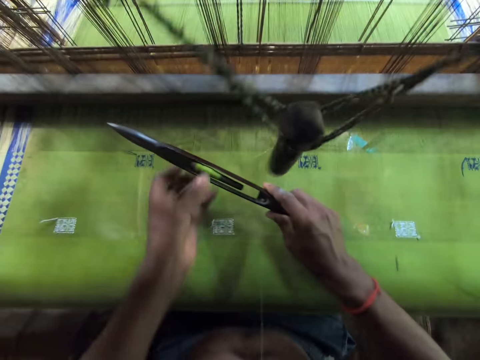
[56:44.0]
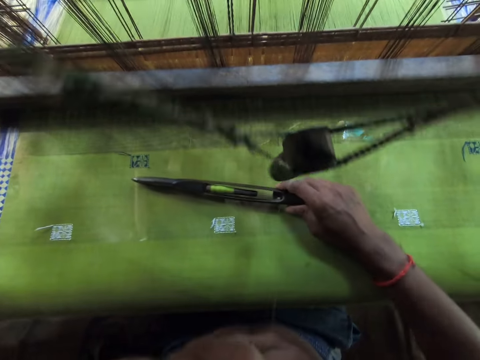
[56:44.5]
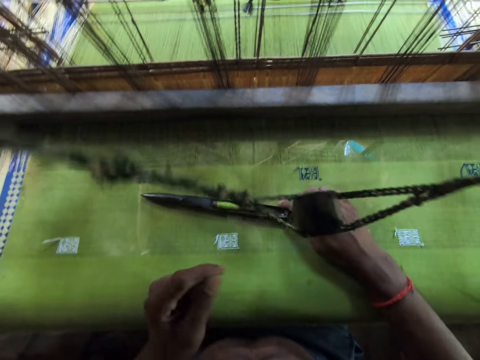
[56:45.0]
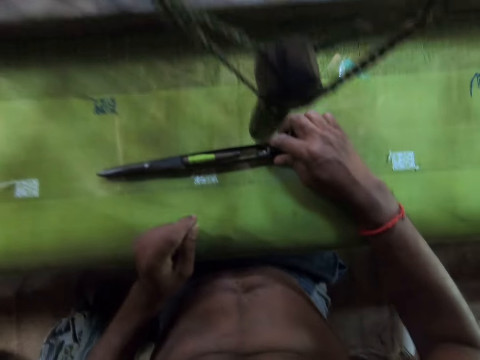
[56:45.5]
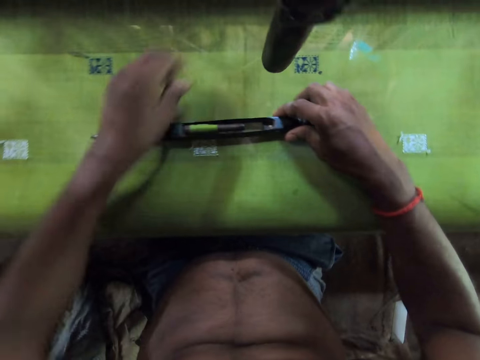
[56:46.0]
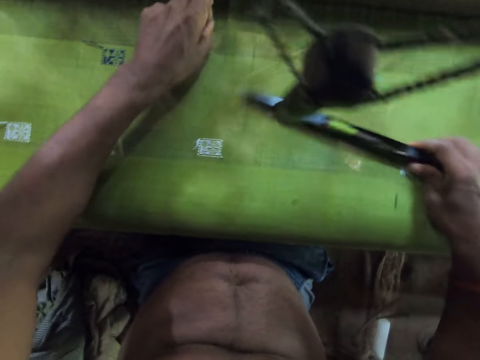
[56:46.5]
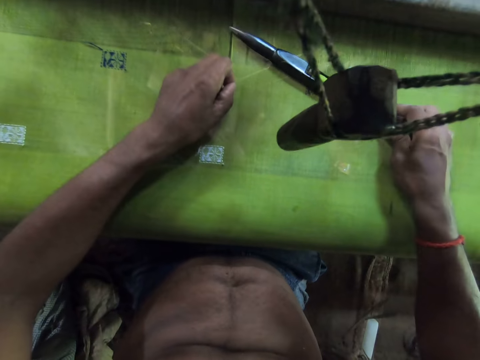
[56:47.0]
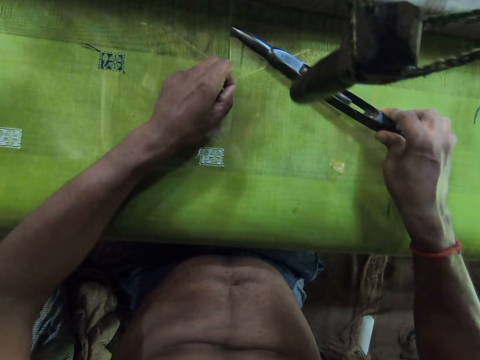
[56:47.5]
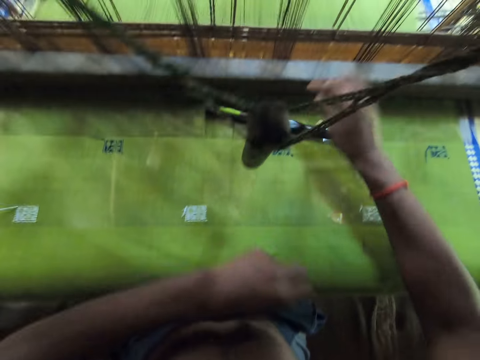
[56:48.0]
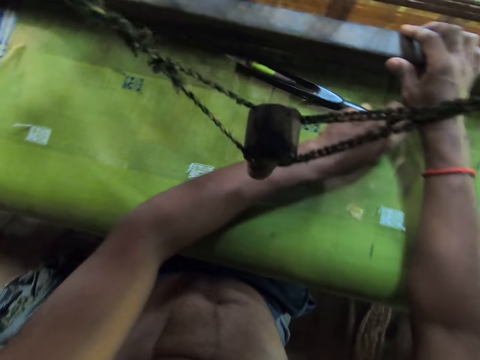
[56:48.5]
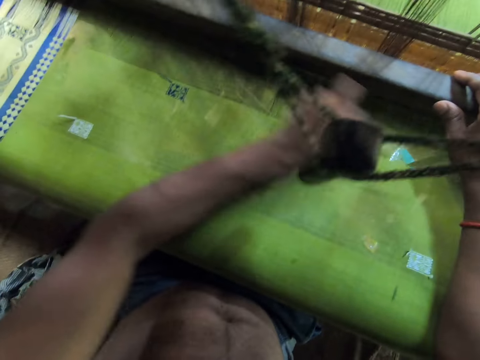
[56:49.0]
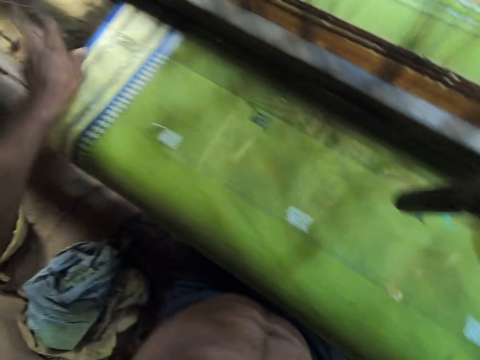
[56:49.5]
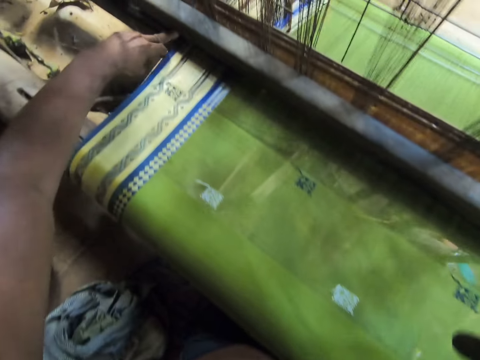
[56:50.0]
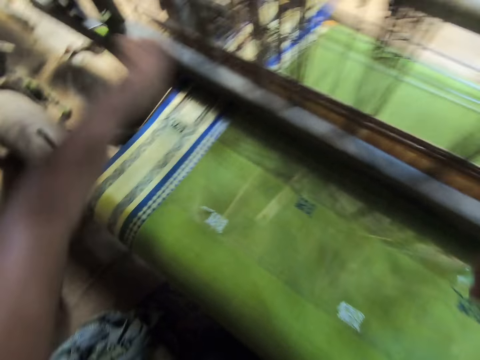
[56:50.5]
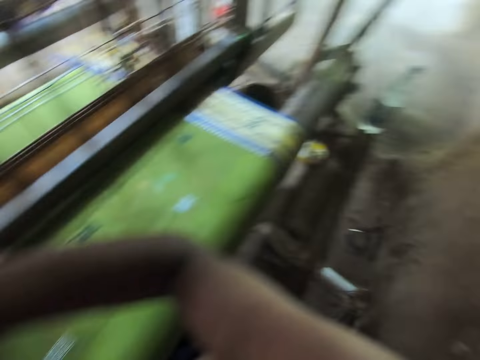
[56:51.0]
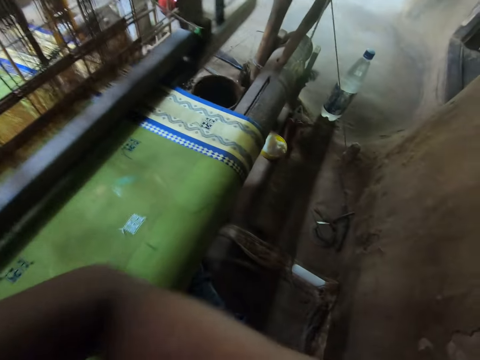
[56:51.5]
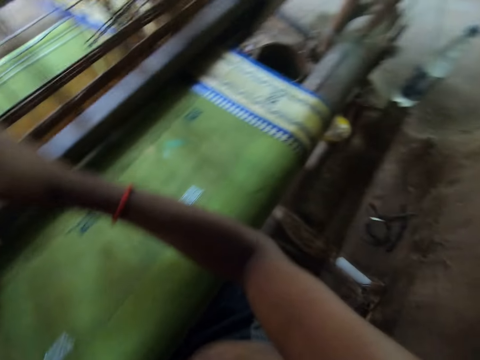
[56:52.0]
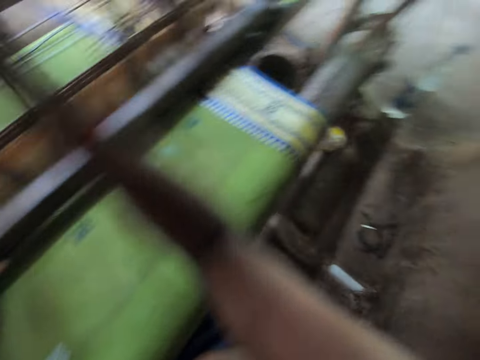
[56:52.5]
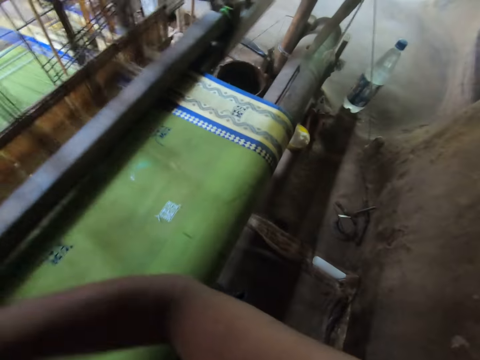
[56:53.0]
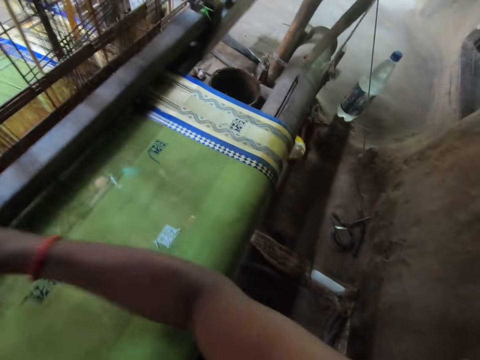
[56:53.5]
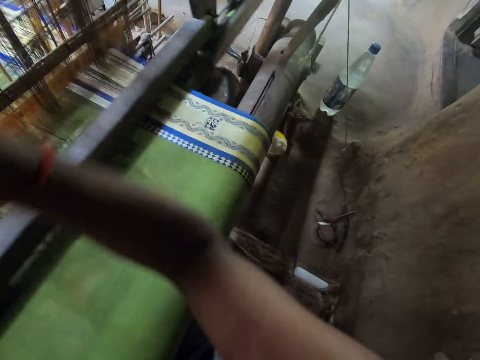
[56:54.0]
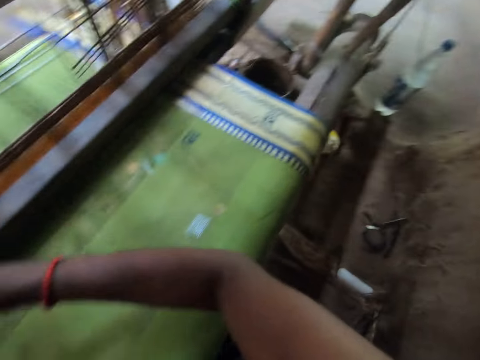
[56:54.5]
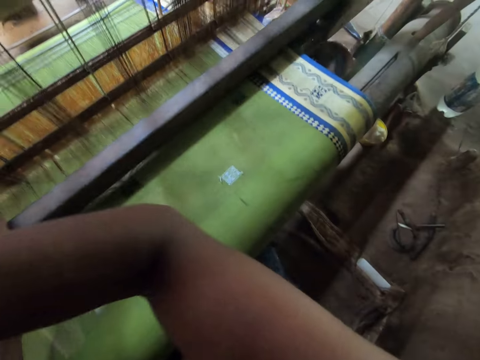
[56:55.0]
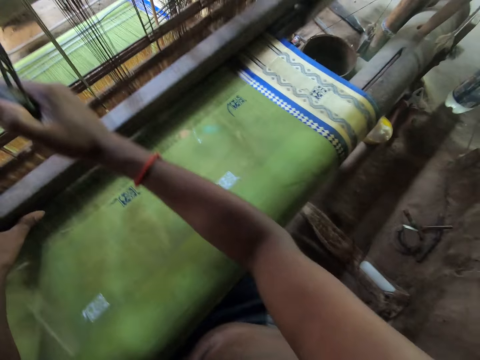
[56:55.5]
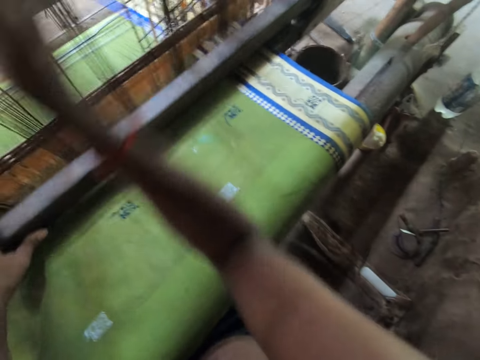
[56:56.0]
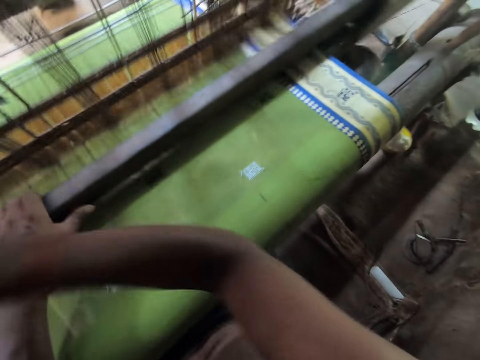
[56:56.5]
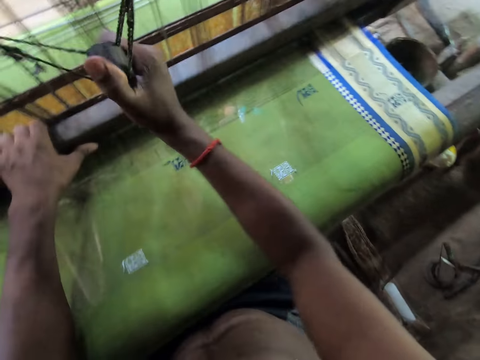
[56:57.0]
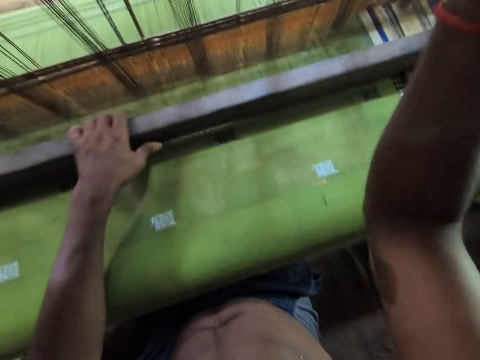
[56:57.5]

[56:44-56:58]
The camera wearer places the shaft on the fabric with his right hand. He moves the wool on the fabric with his left hand. He places the shaft in his right hand between the wool. He holds the beater with his right hand. He pushes the shaft between the wool with his left hand. He adjusts the shaft with his left hand. He weaves the fabric on the loom with his hands. He sews the cloth.

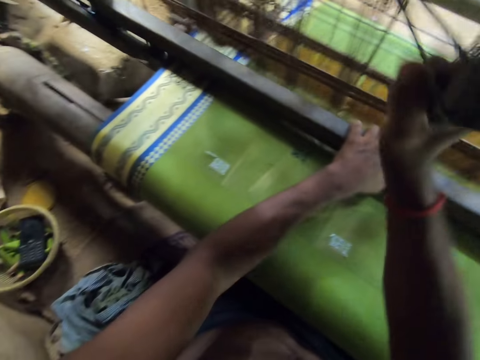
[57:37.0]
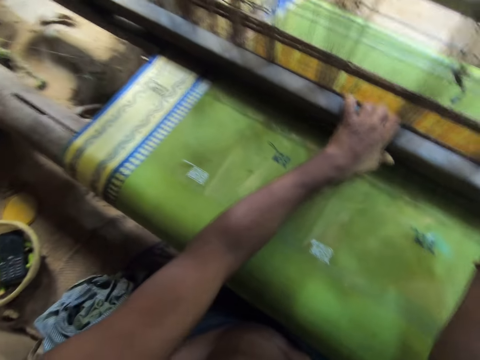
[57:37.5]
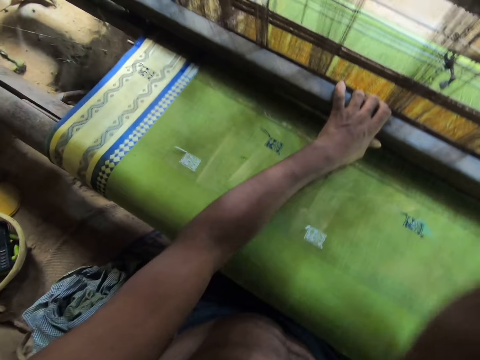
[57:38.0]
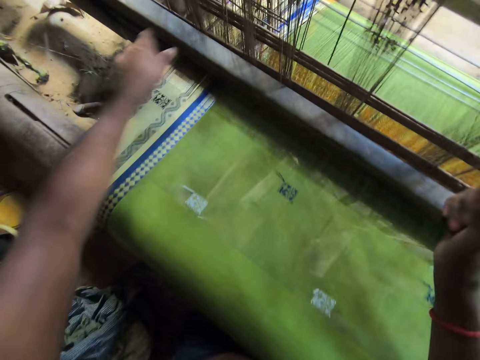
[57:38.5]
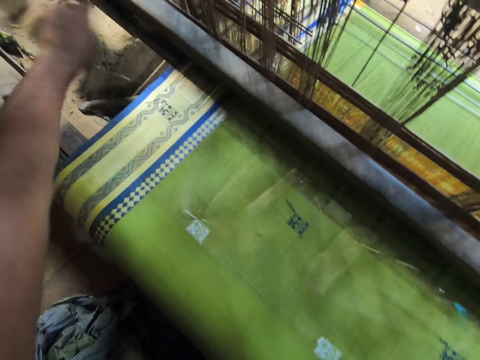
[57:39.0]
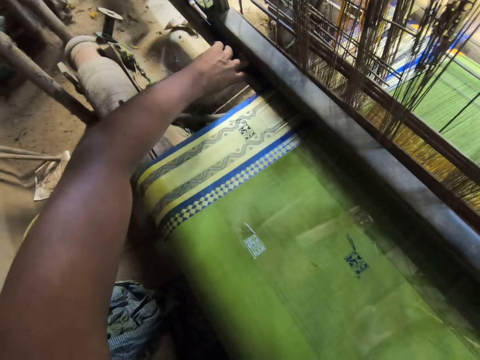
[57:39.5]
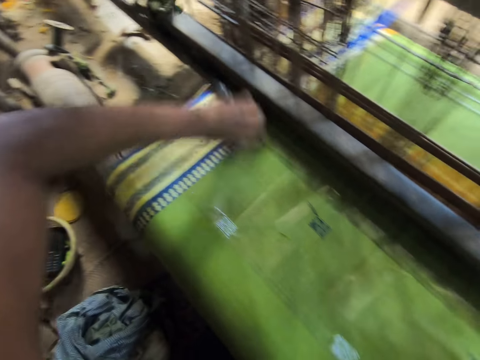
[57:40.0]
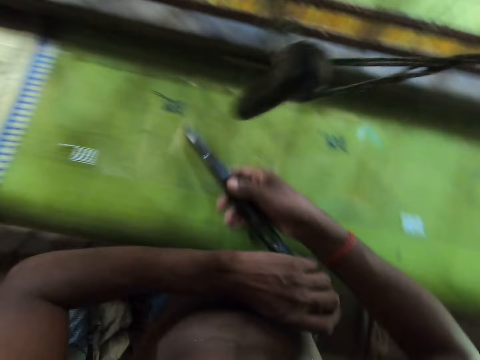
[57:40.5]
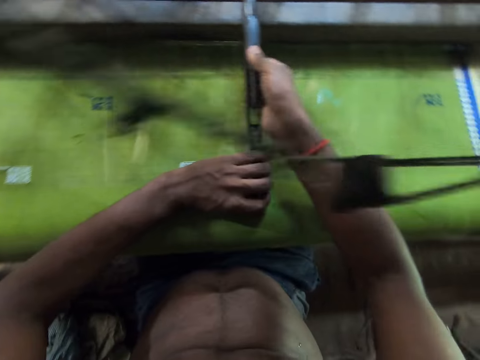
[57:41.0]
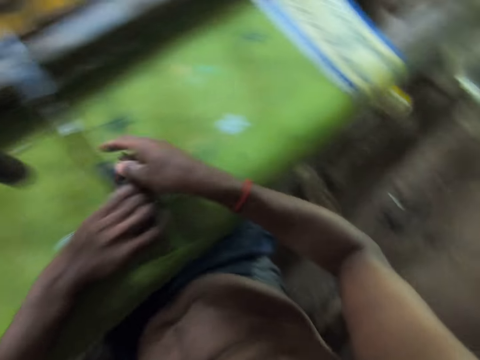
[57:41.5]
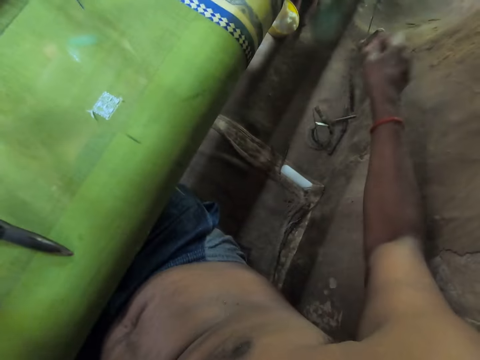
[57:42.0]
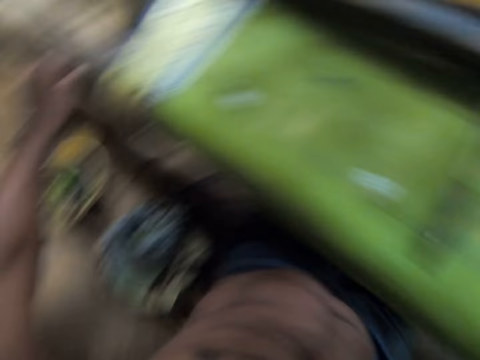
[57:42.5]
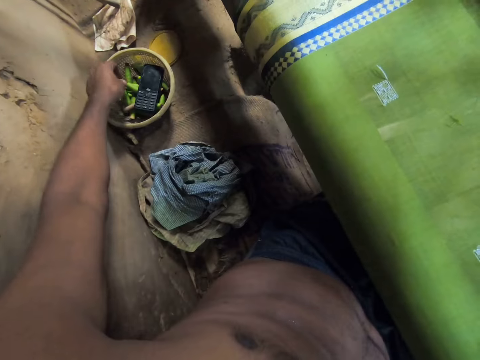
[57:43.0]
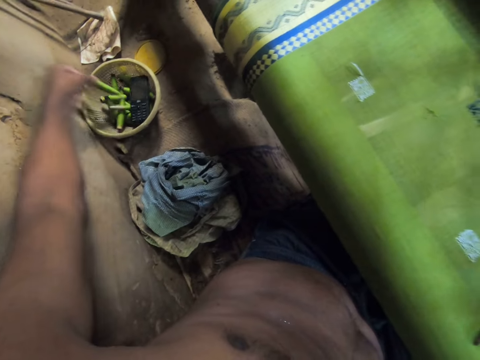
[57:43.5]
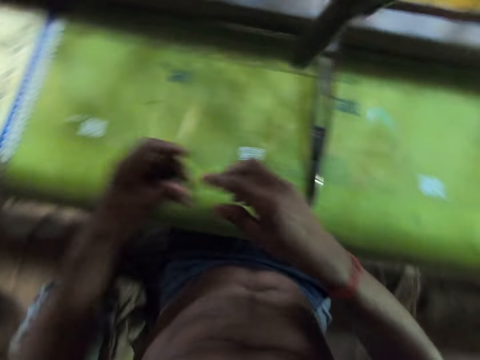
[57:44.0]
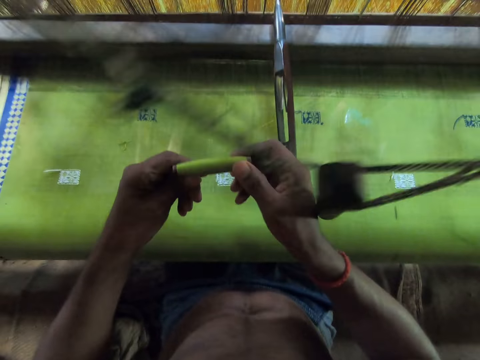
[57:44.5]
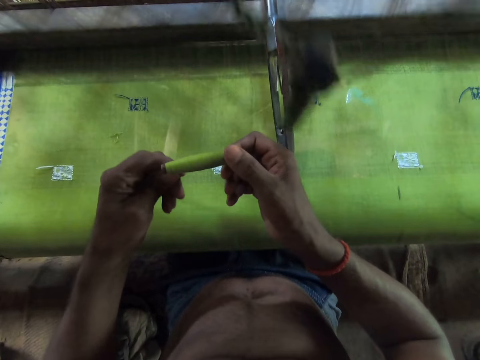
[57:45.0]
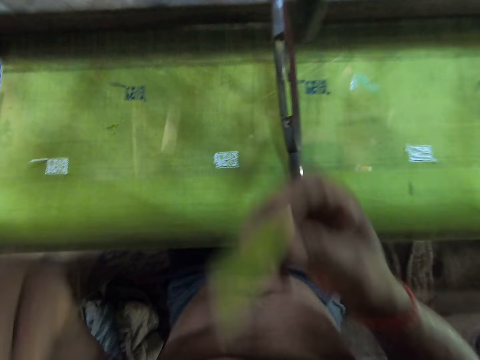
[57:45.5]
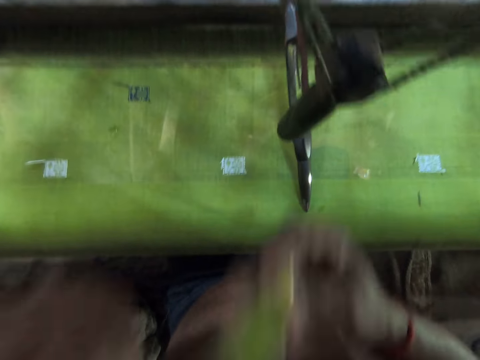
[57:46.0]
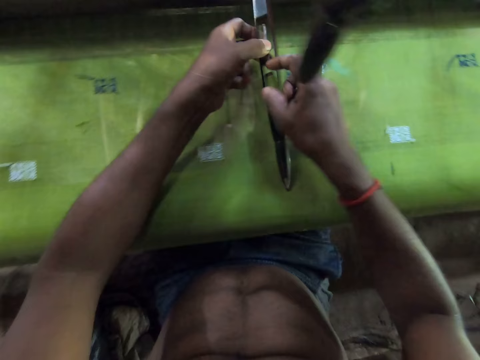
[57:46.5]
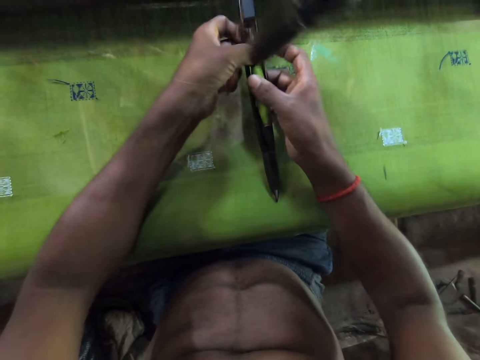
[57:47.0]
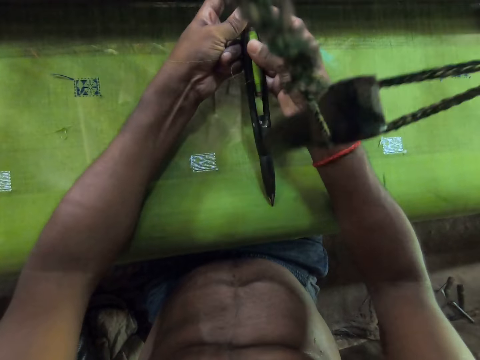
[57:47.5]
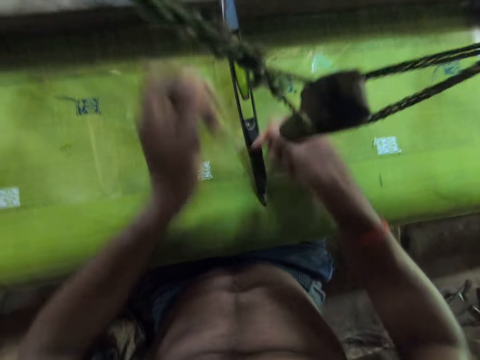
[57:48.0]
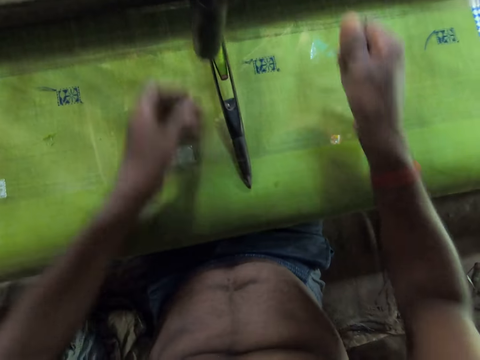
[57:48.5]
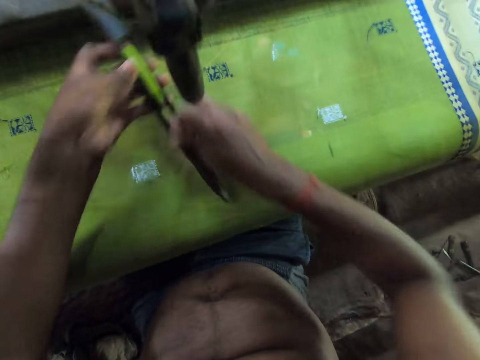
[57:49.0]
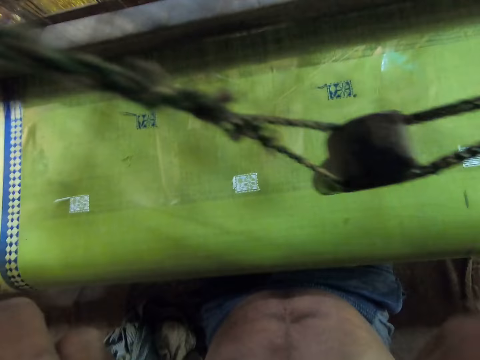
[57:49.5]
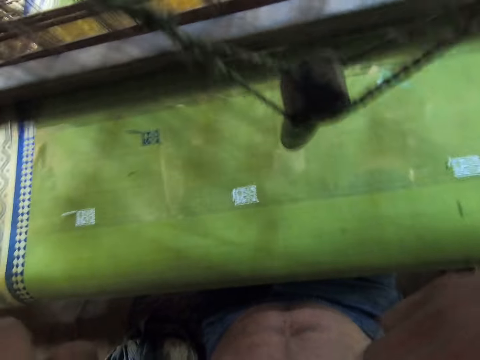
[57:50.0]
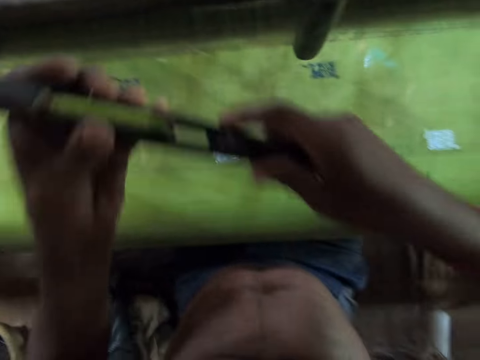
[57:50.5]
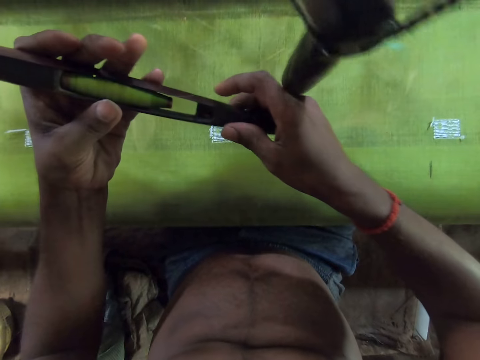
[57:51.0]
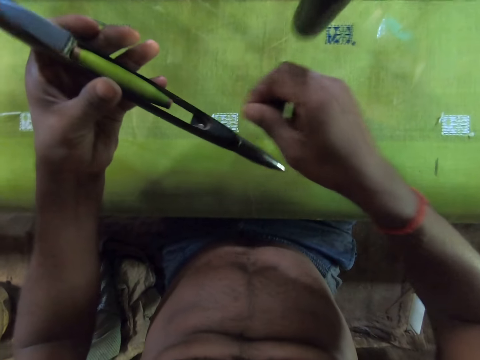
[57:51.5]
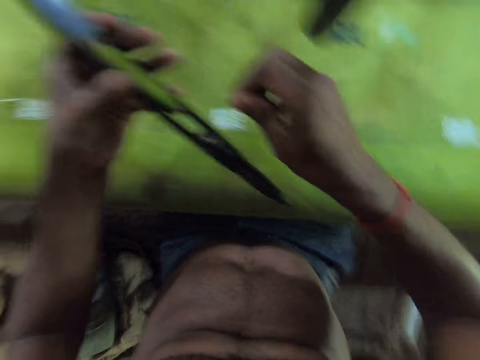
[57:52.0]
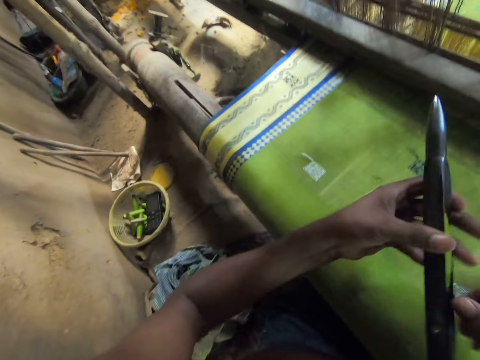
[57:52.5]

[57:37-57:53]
The camera wearer cleans the fabric with his left hand. He removes thread from the cloth. He picks the shuttle from the loom with his left hand. He holds the shuttle with his hands. He places the shaft on the fabric with his hands. He removes the thread bobbin from the shuttle in his left hand with his right hand. He drops the thread bobbin in his right hand on the floor. He picks a thread bobbin from a basket on a slab with his left hand. He loosens the wool on the thread bobbin with his hands. He cuts the thread with his teeth. He places the thread bobbin in the shuttle in his left hand with his right hand. He holds the shuttle with his left hand. He picks the shuttle from the fabric with his hands. He cuts a piece of the wool on the thread bobbin with his teeth. He blows to the weaving shuttle. He examines the shuttle in his left hand. He removes something from the thread.
